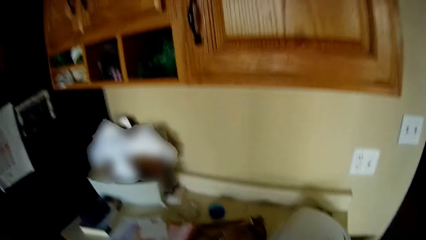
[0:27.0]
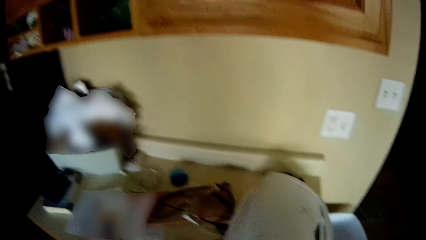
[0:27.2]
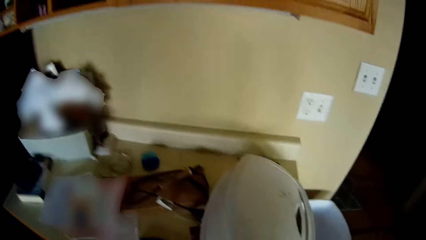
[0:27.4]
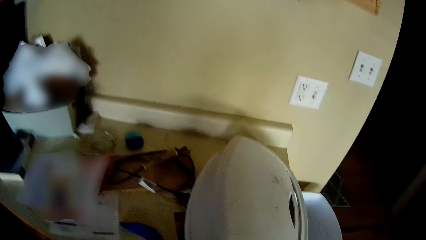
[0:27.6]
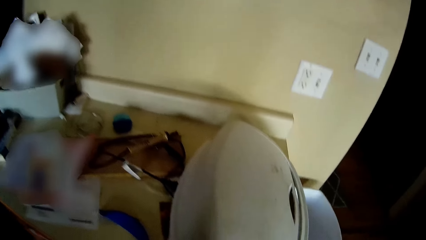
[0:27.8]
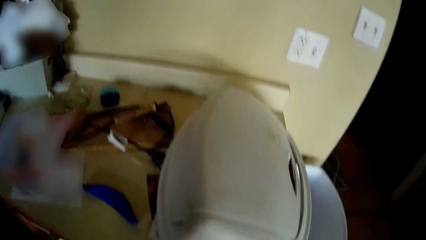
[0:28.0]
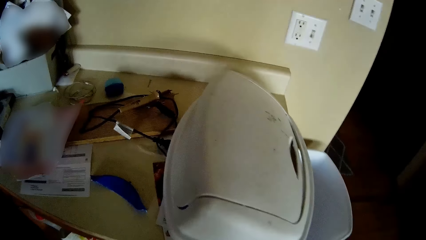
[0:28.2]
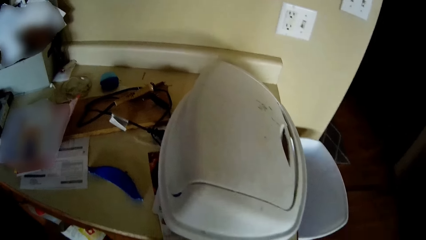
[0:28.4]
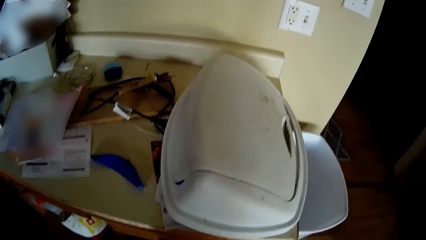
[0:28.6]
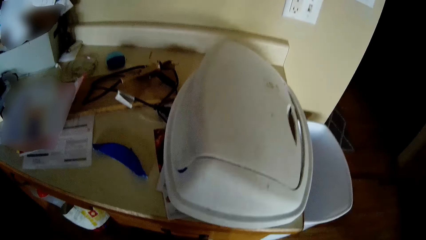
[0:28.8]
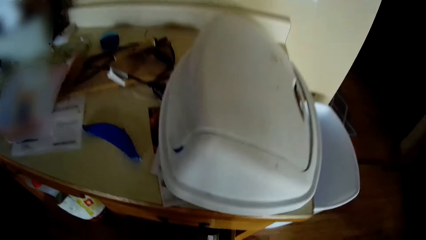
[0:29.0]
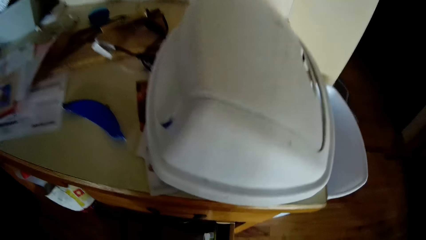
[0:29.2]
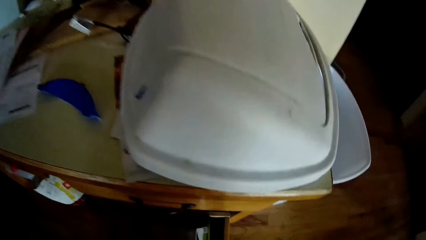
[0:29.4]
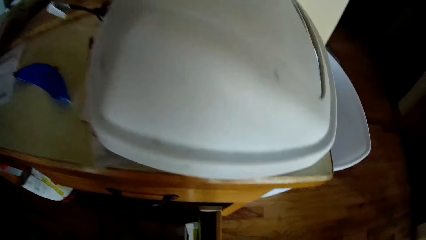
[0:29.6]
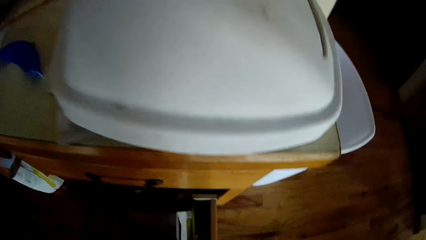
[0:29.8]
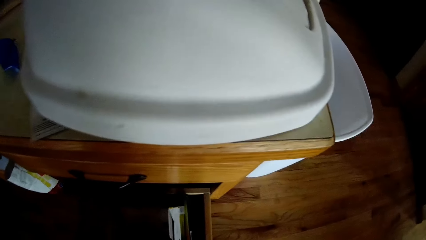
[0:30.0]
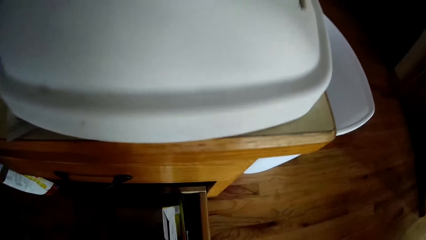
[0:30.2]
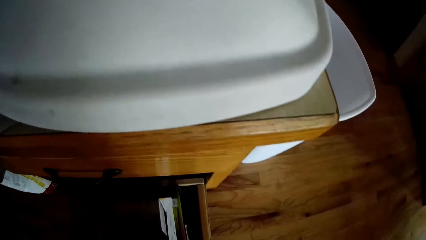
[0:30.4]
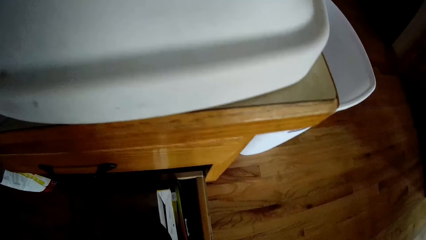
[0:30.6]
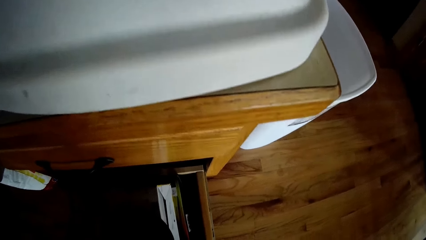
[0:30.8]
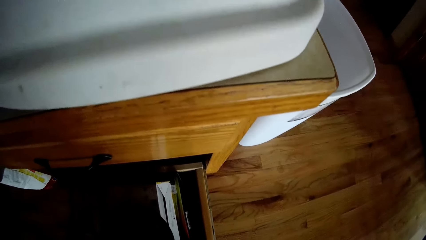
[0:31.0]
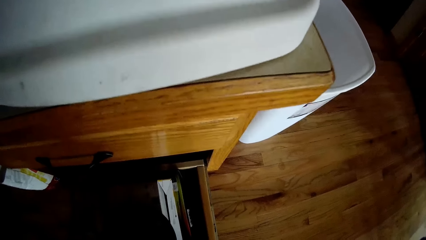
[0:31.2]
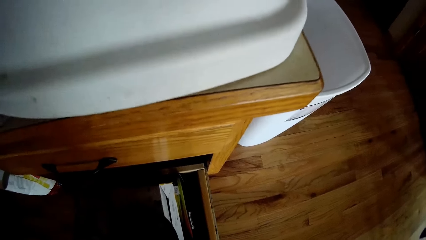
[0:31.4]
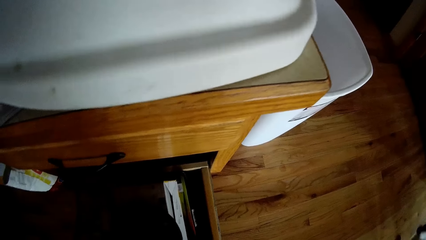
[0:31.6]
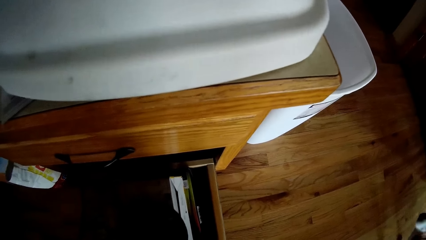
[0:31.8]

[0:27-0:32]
The camera wearer opens a drawer with her right hand.

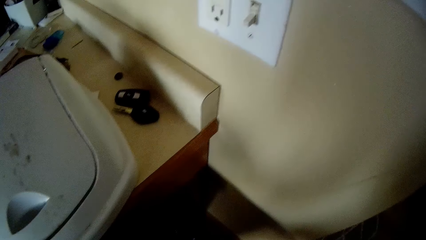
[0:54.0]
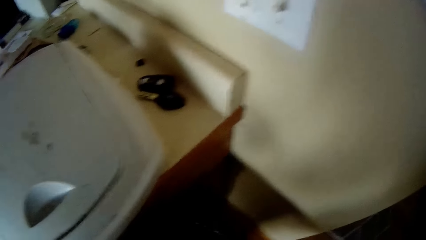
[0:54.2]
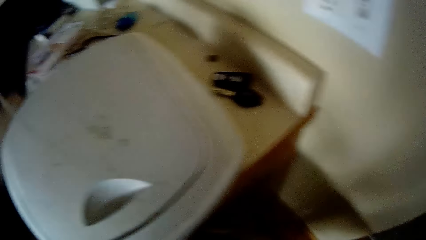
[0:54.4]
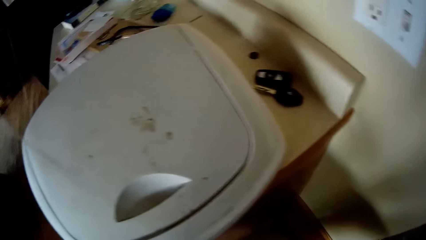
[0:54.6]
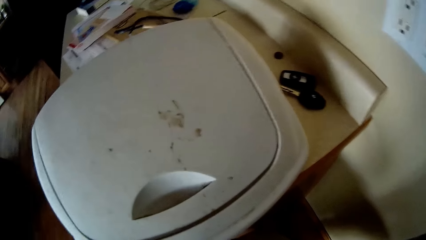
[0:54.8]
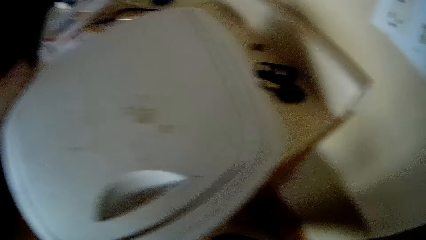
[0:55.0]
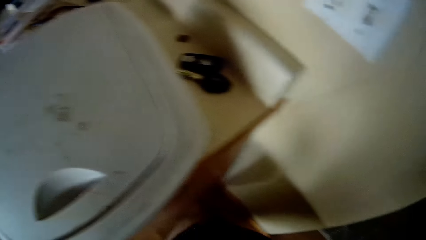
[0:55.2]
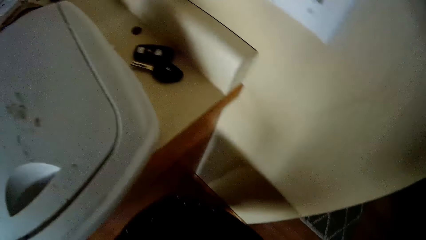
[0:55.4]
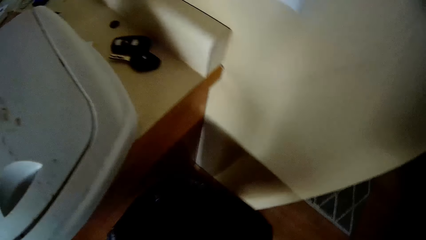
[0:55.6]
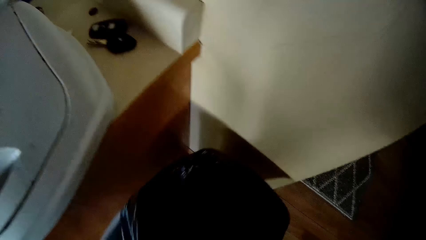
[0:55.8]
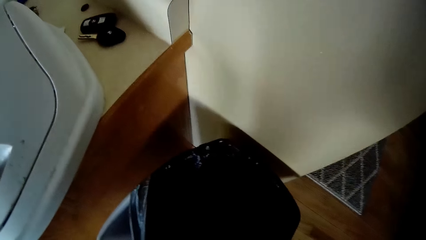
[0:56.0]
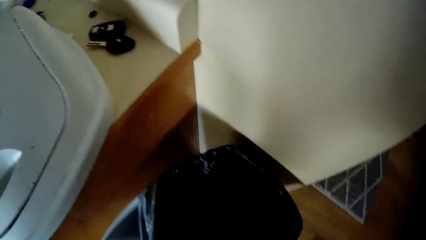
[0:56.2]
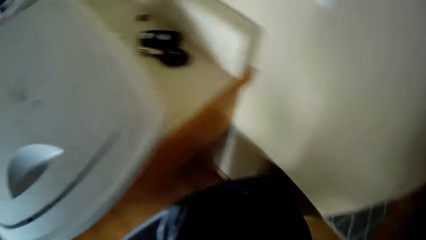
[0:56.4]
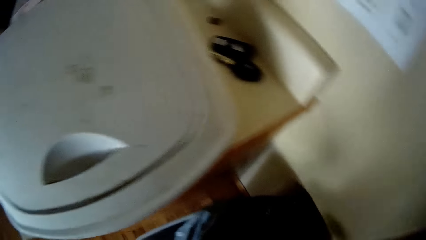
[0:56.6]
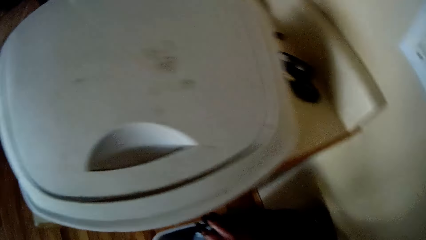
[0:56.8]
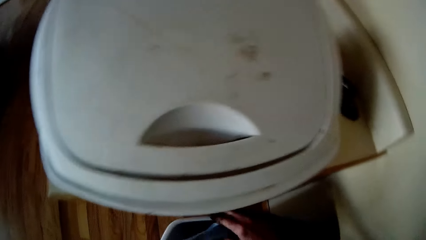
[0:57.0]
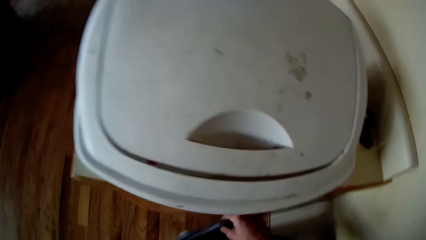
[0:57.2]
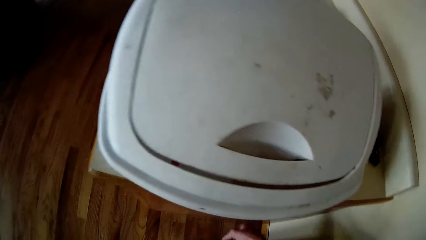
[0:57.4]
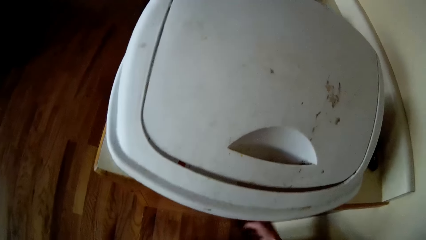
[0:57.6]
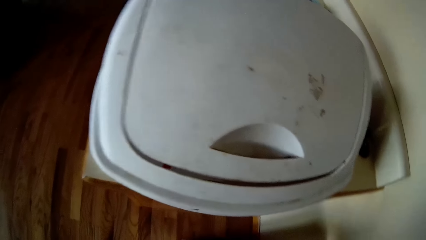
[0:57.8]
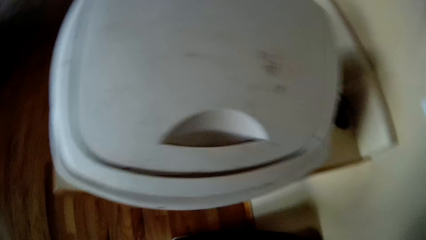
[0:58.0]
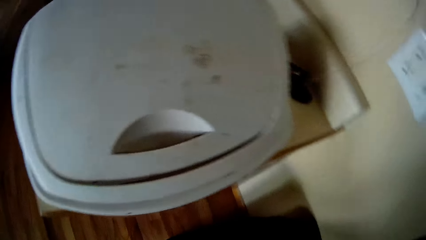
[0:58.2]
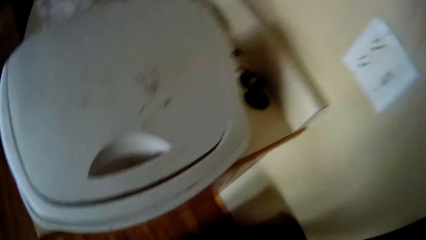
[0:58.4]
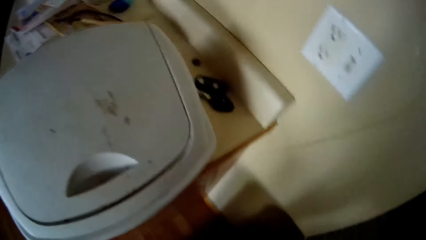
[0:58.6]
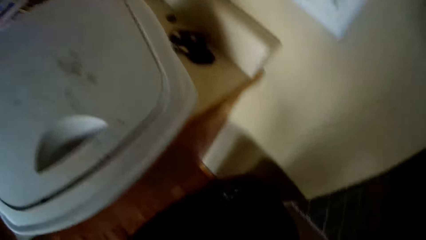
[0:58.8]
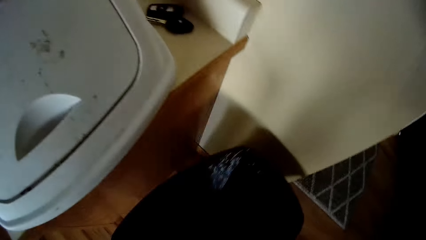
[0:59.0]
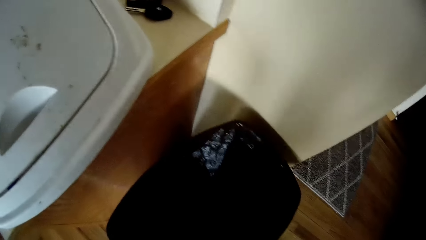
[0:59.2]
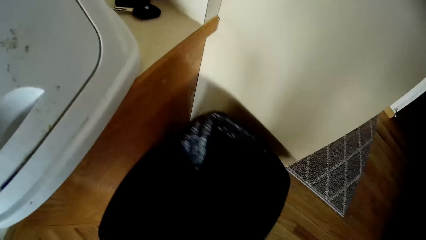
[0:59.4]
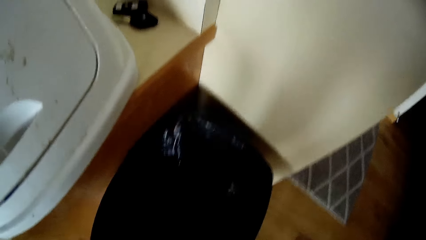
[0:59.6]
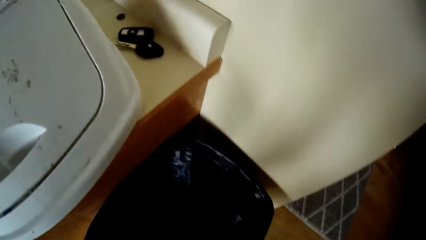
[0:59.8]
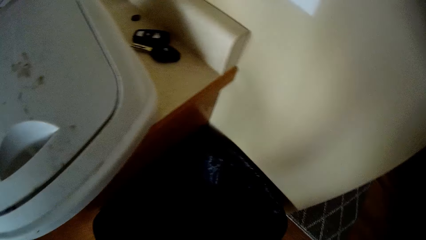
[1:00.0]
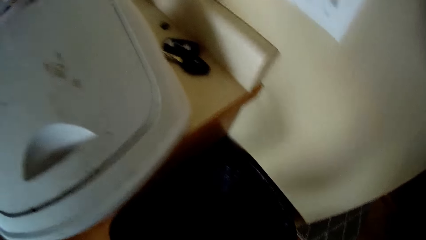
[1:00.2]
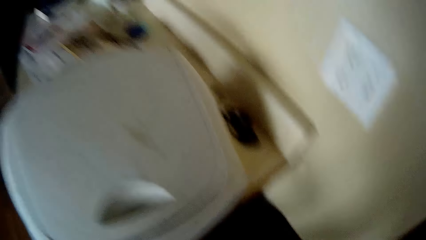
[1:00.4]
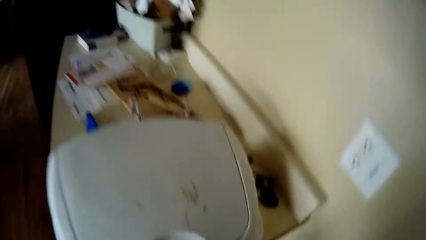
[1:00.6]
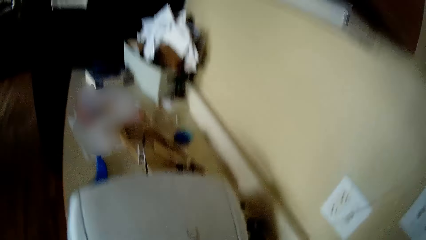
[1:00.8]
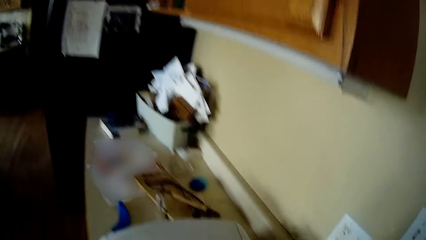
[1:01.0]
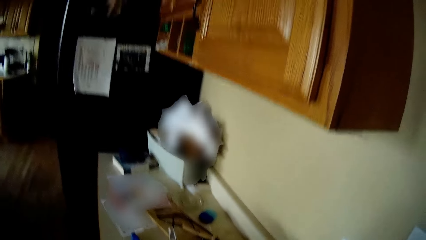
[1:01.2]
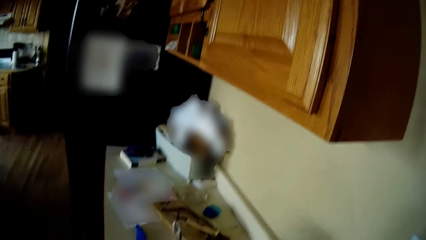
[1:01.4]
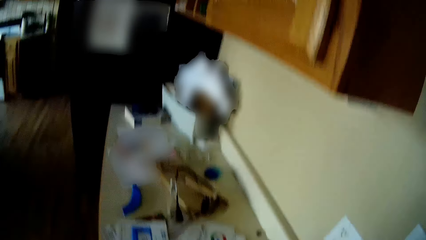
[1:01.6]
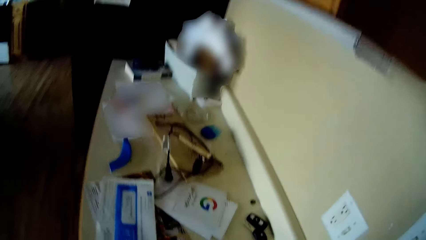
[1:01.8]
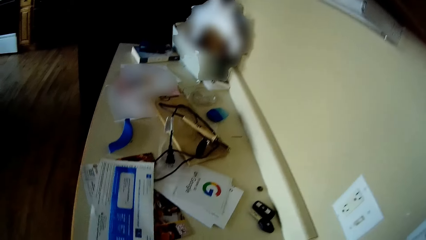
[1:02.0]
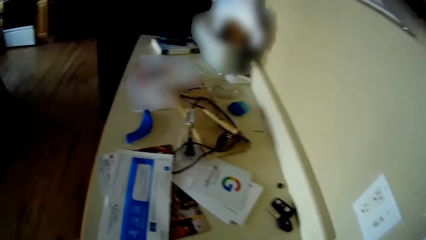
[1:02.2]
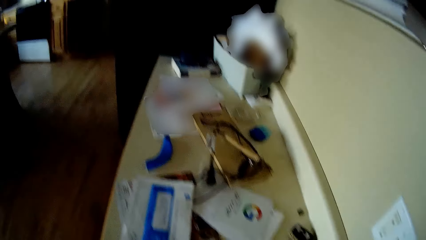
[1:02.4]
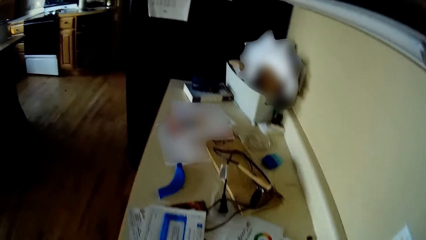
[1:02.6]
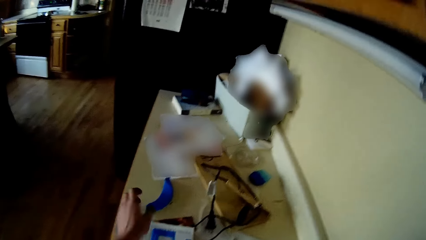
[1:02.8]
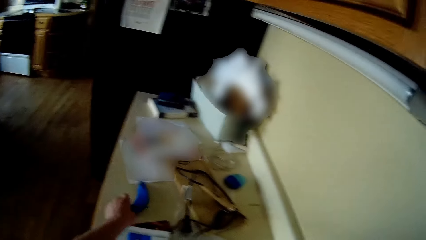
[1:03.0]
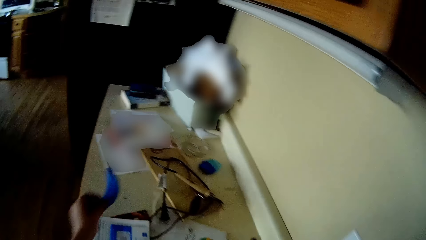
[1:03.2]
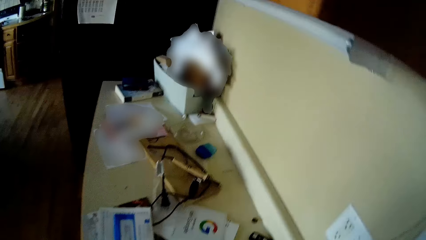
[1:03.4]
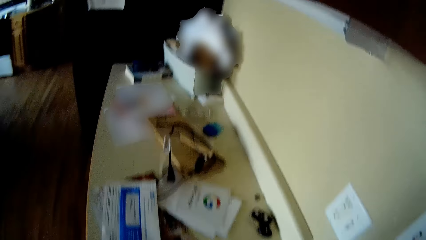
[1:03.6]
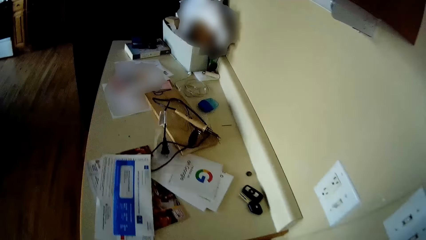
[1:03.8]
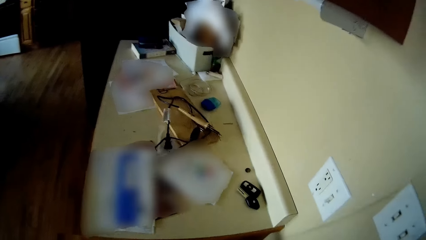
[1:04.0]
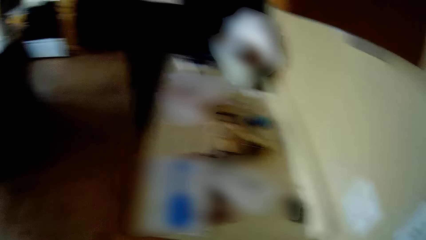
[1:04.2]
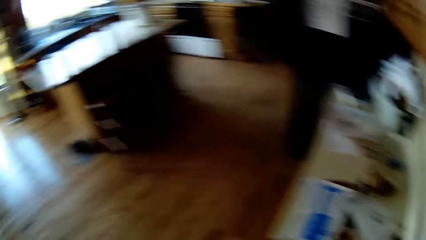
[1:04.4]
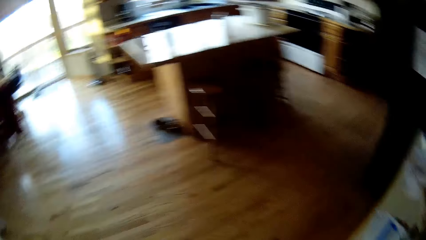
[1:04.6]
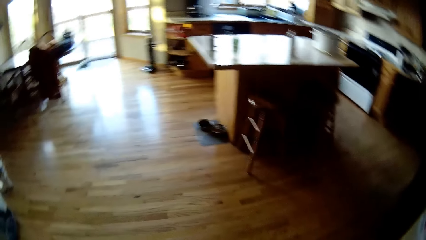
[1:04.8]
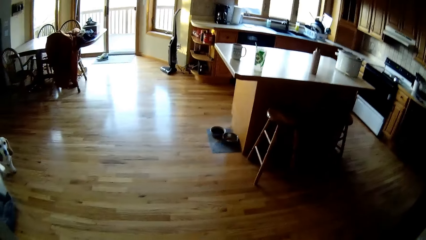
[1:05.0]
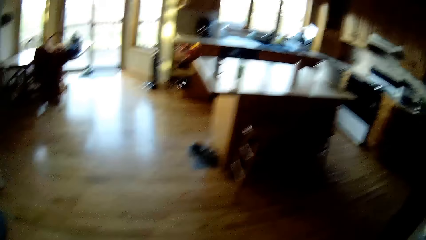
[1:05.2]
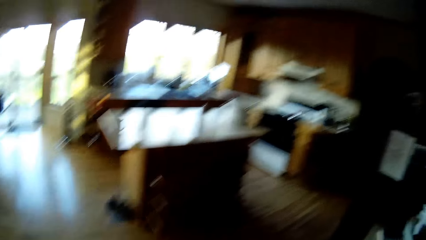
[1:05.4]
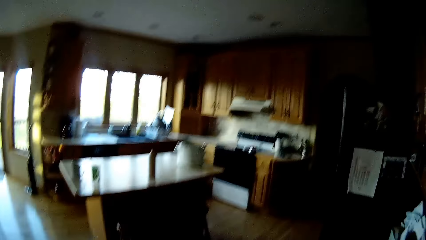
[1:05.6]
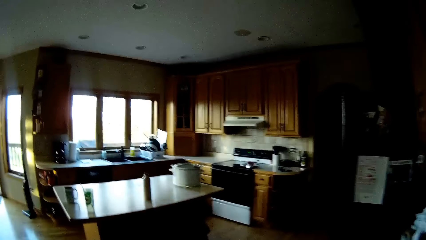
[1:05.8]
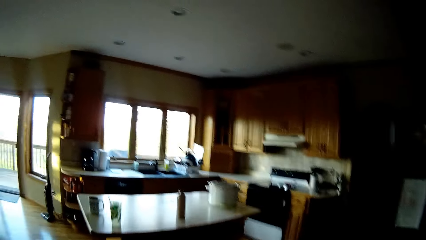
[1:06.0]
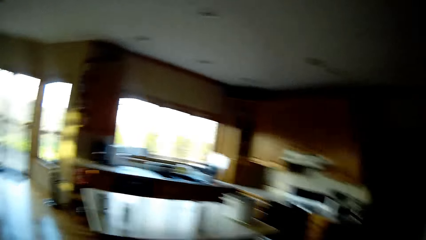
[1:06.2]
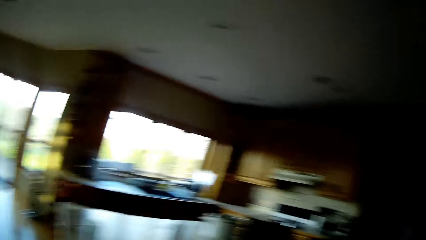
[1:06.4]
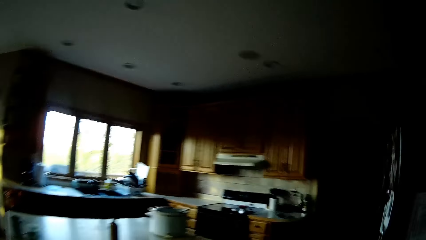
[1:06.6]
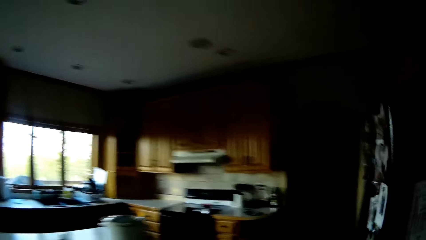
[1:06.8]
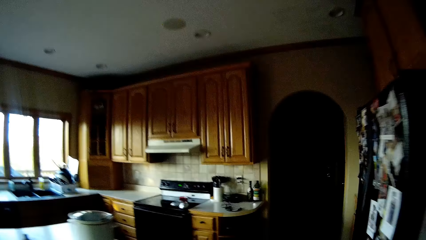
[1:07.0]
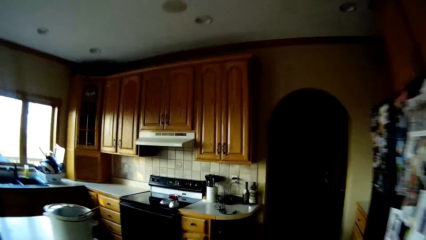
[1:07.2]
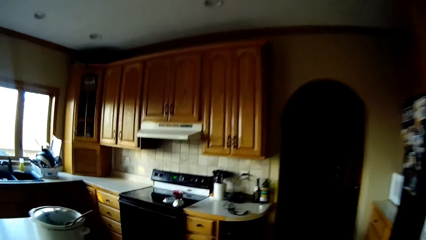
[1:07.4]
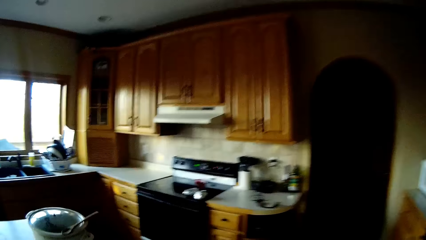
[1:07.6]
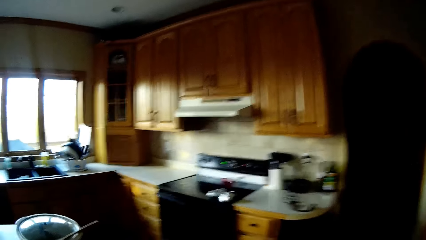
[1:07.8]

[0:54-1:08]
The camera wearer drops a polythene in the dustbin. She wraps the nylon inside the waste bin with both hands. She picks up a broken plastic on a table with her left hand. She walks around the room. She walks towards the sink.
